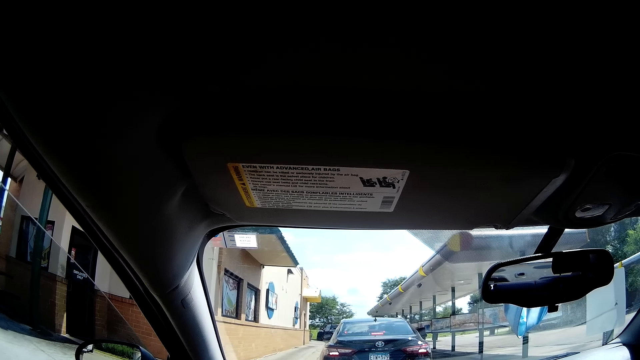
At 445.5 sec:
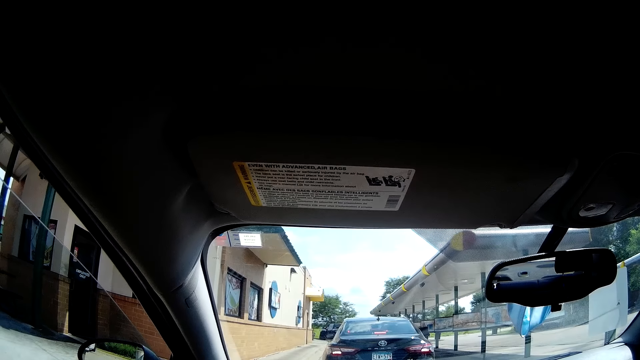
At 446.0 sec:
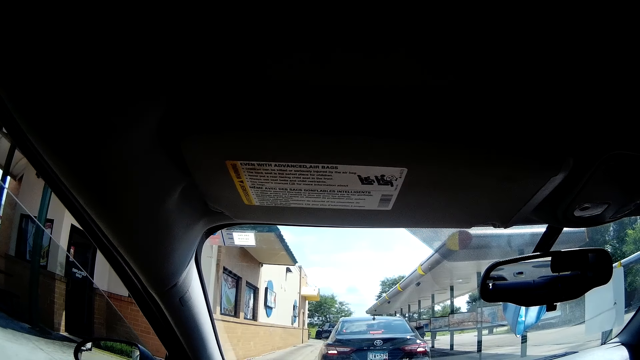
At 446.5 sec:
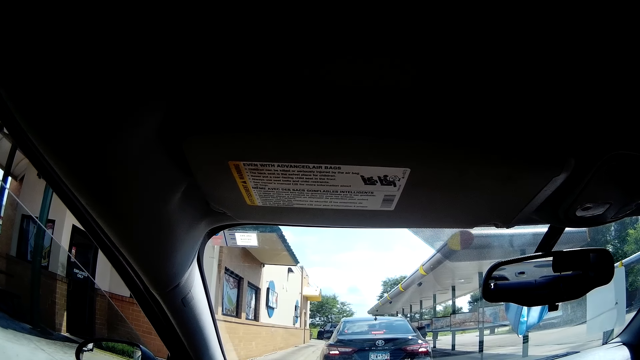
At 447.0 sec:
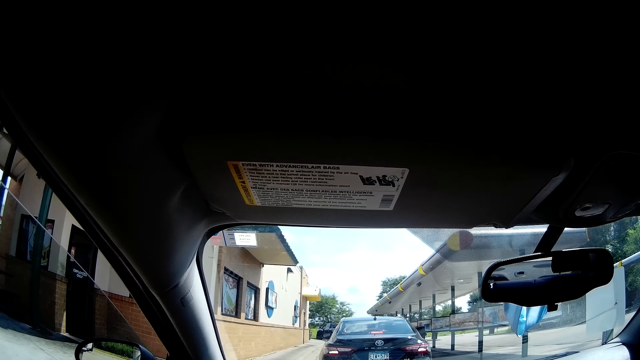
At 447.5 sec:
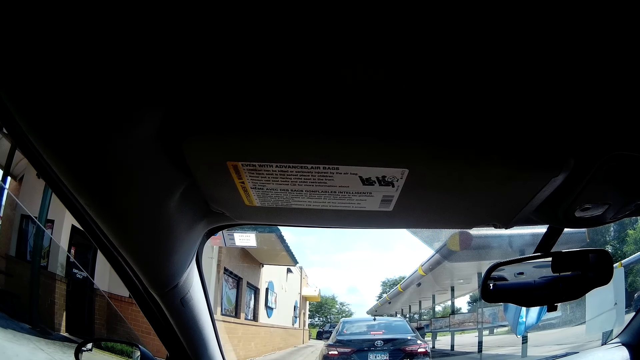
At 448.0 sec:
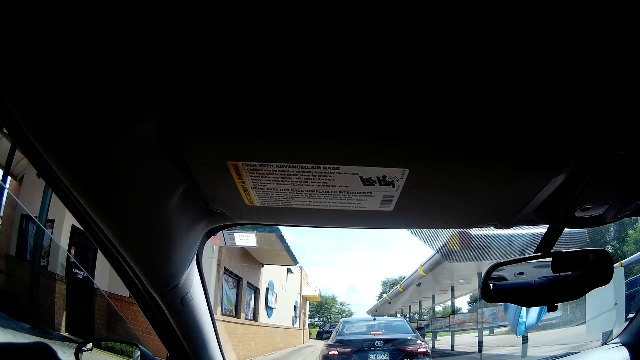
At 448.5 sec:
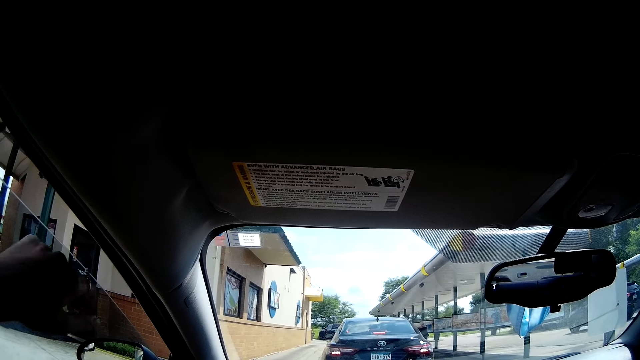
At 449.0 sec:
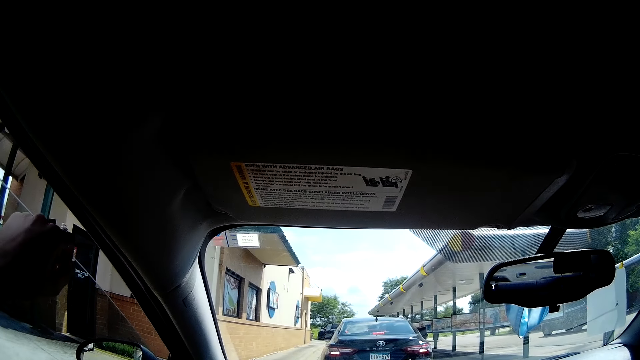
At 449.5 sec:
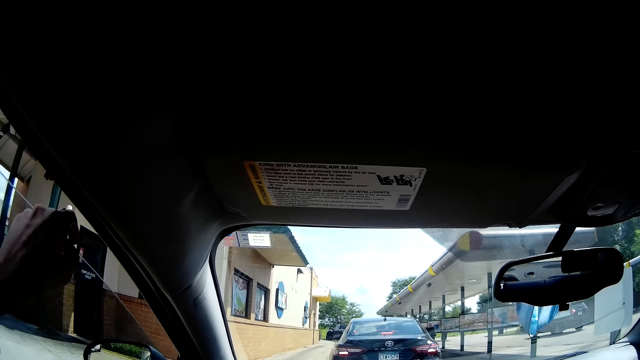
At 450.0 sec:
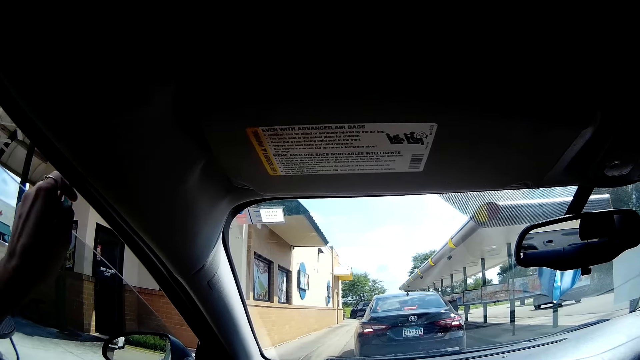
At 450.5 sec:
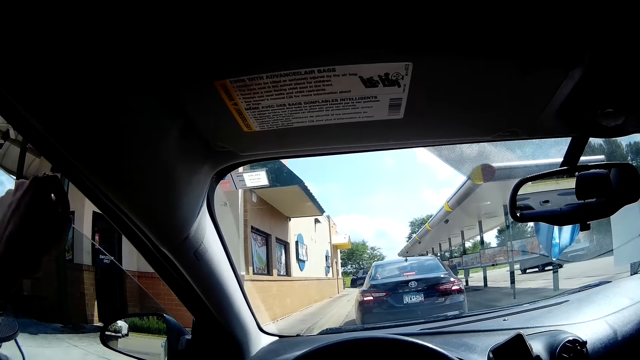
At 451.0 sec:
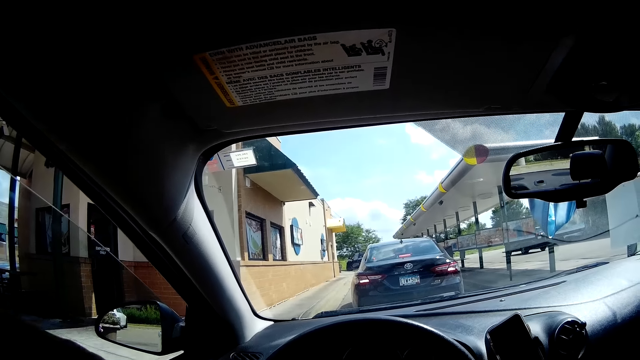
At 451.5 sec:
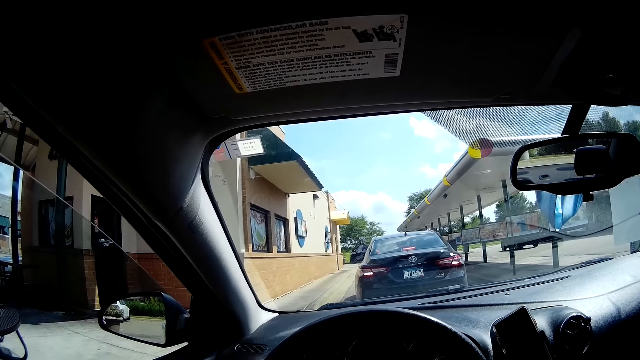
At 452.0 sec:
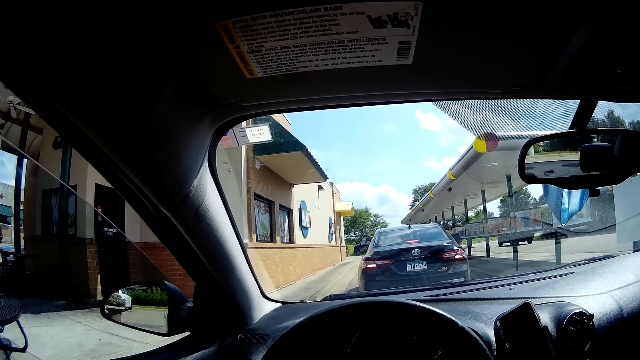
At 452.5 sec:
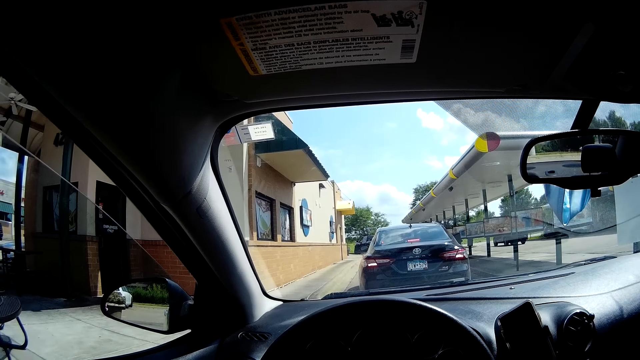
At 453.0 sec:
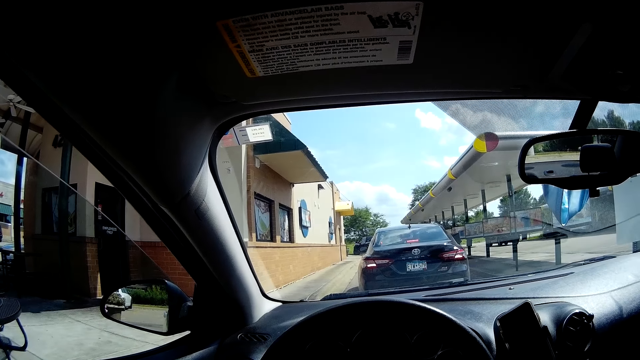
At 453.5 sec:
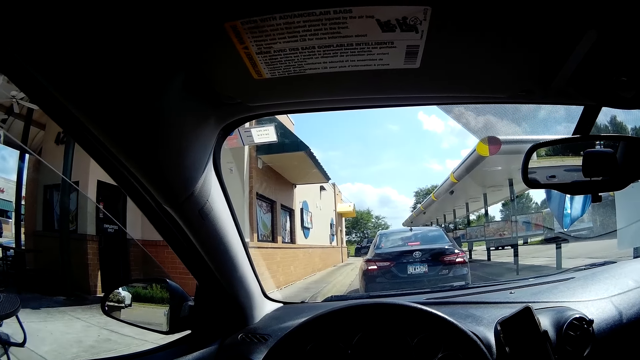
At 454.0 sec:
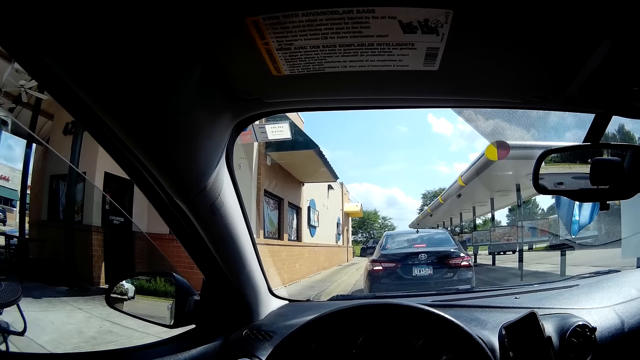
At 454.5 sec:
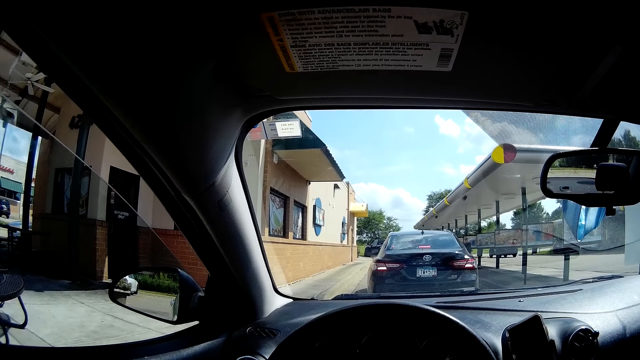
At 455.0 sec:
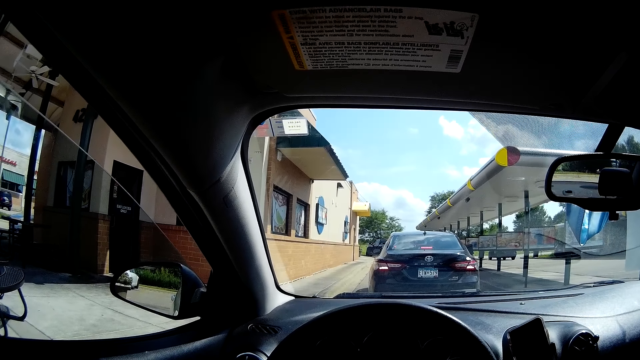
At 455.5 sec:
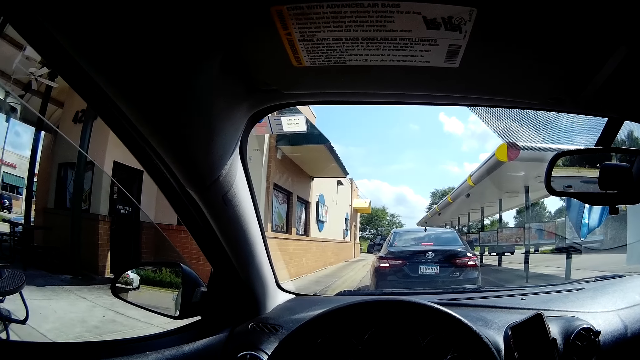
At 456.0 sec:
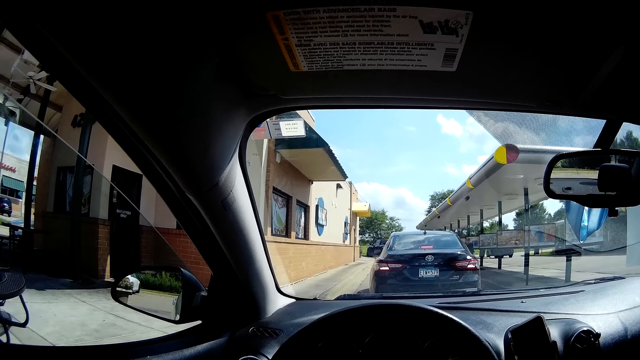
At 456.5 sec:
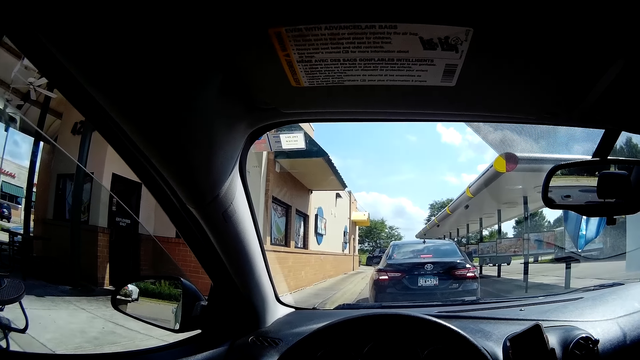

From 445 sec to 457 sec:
The camera wearer raises his hand. He lowers his hand. He stares outside the car.

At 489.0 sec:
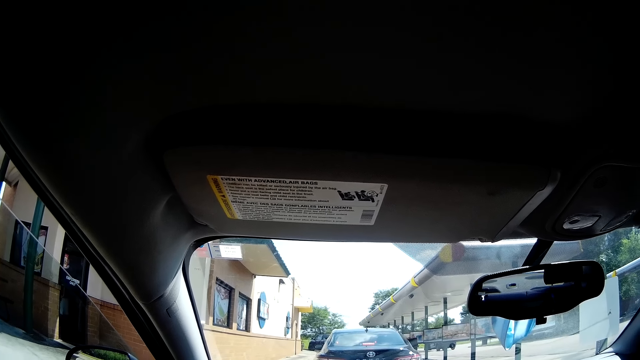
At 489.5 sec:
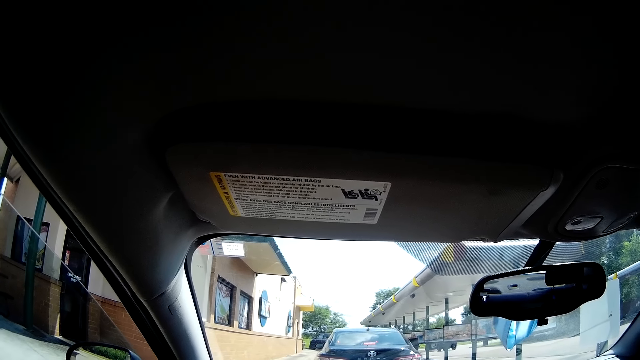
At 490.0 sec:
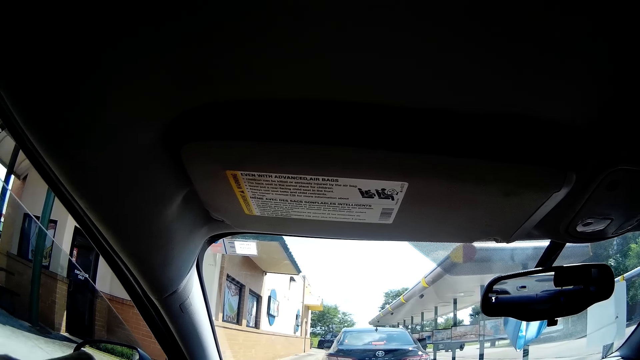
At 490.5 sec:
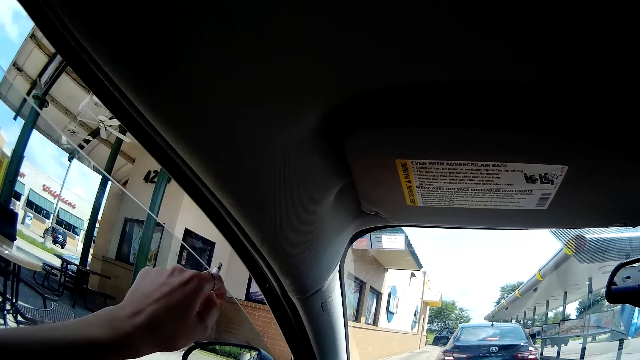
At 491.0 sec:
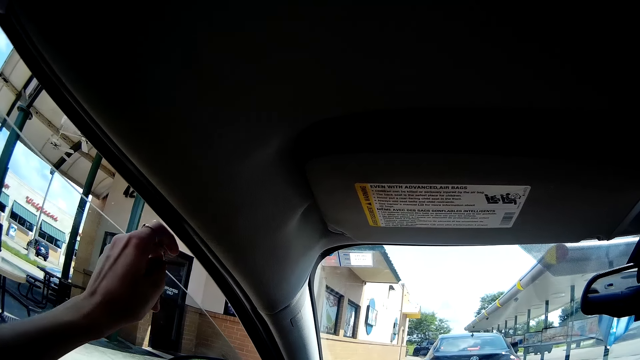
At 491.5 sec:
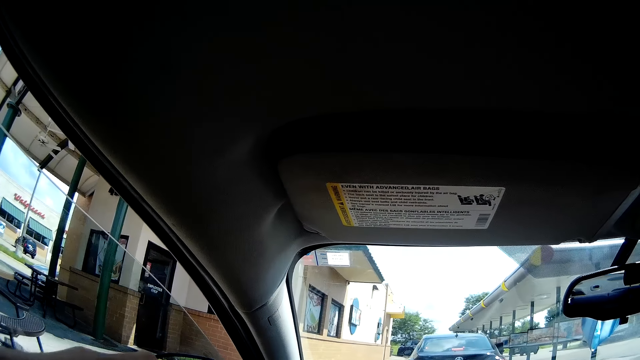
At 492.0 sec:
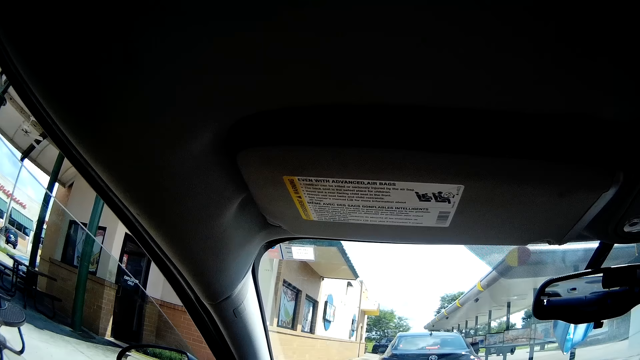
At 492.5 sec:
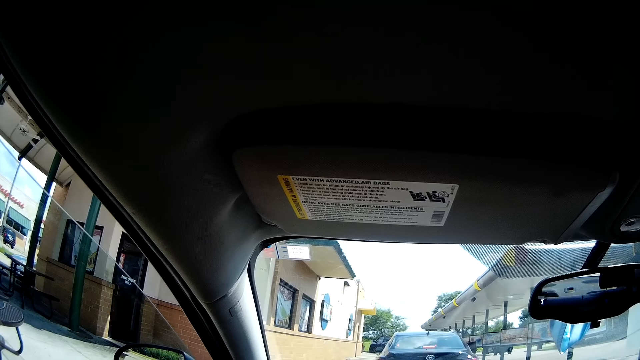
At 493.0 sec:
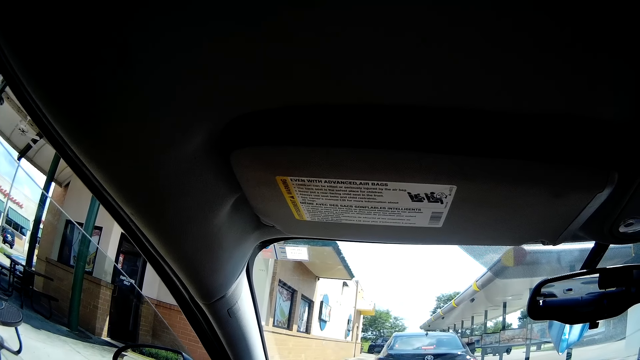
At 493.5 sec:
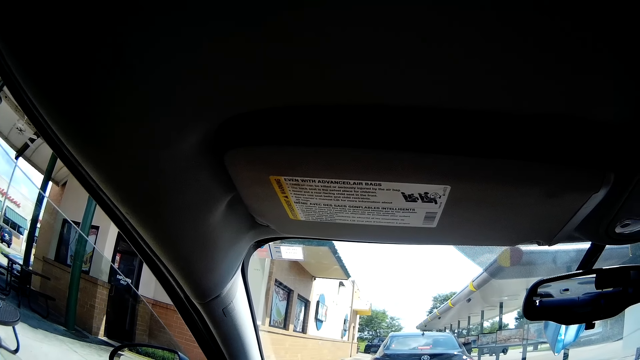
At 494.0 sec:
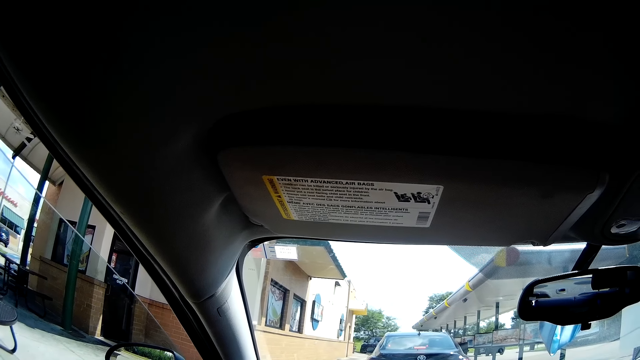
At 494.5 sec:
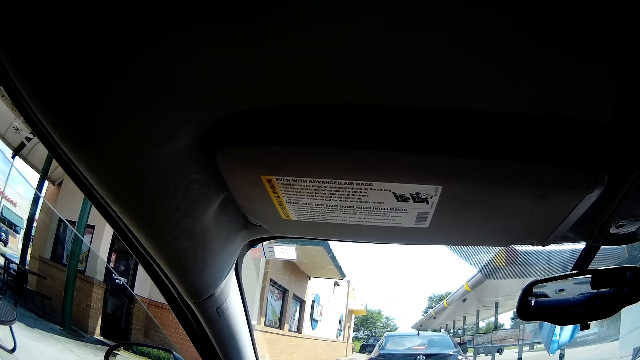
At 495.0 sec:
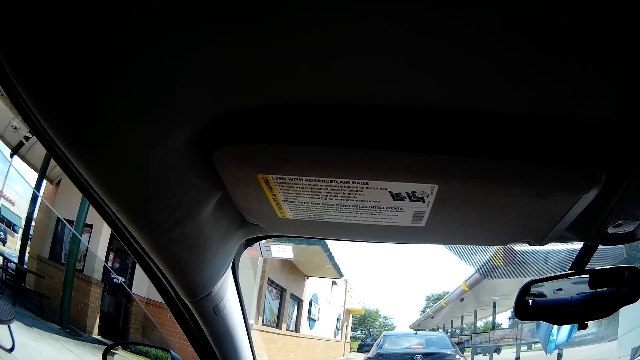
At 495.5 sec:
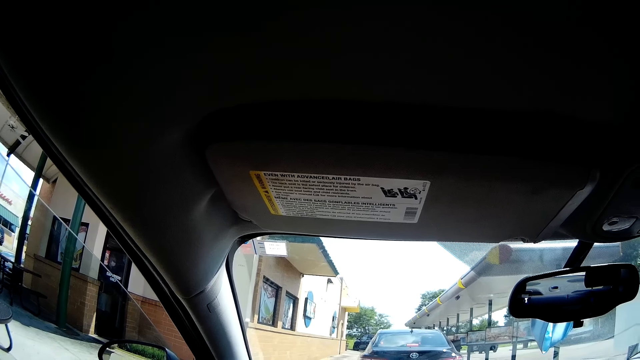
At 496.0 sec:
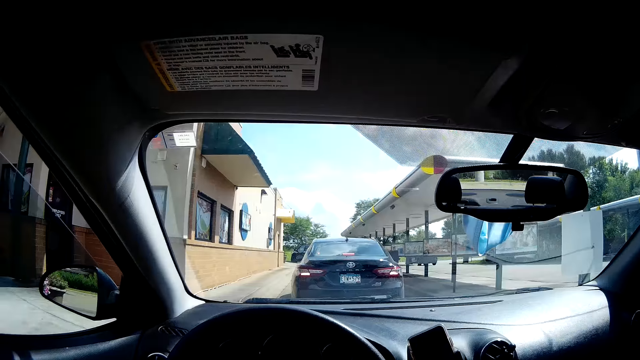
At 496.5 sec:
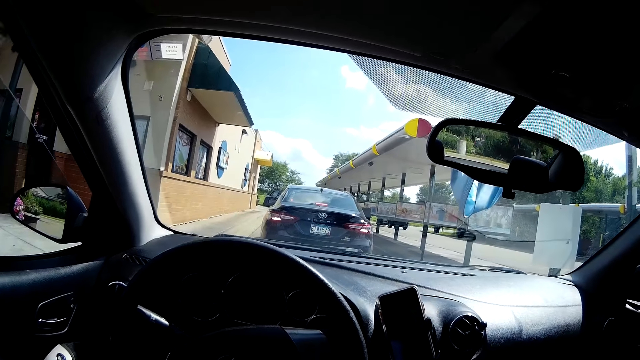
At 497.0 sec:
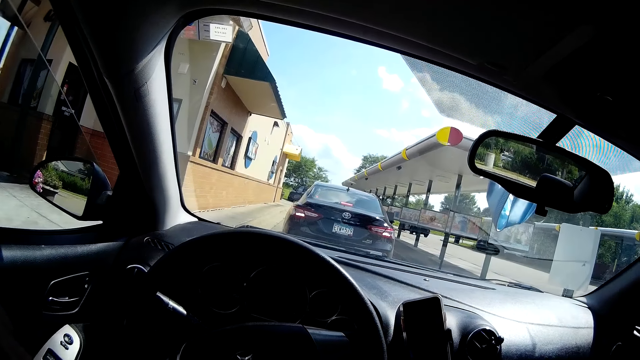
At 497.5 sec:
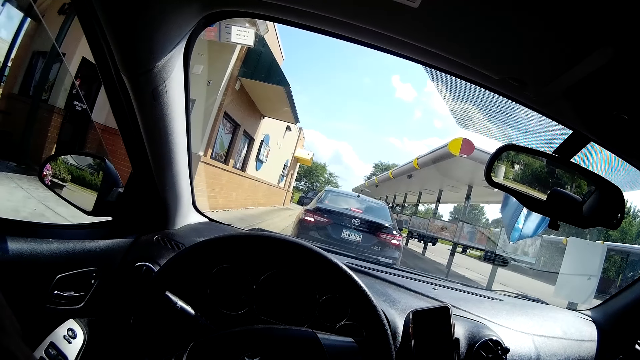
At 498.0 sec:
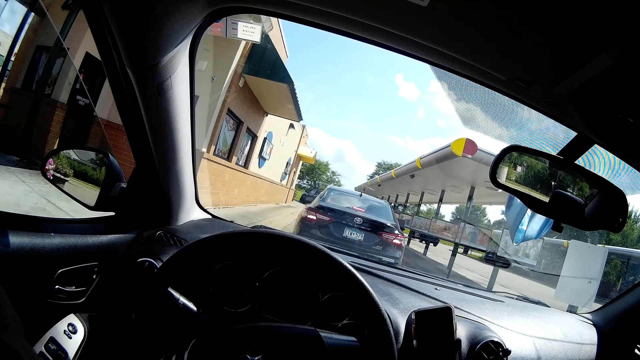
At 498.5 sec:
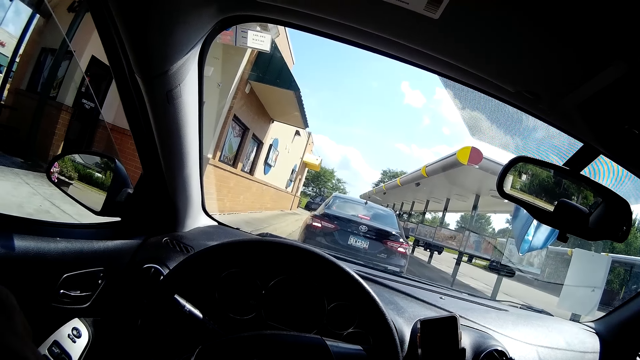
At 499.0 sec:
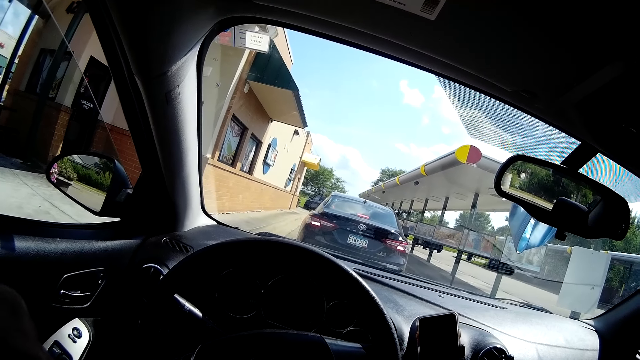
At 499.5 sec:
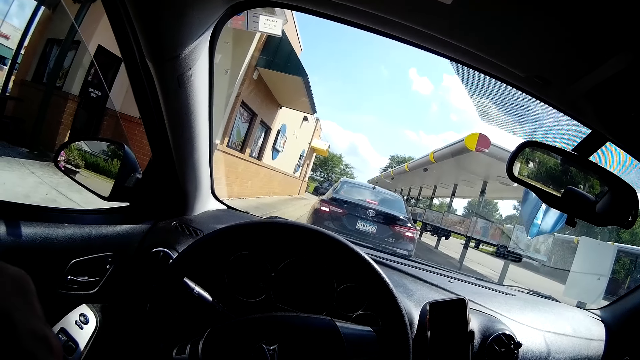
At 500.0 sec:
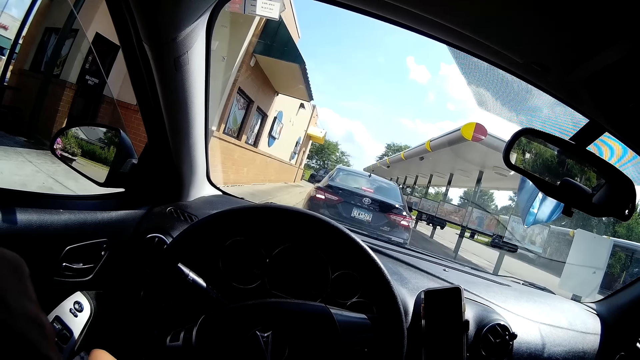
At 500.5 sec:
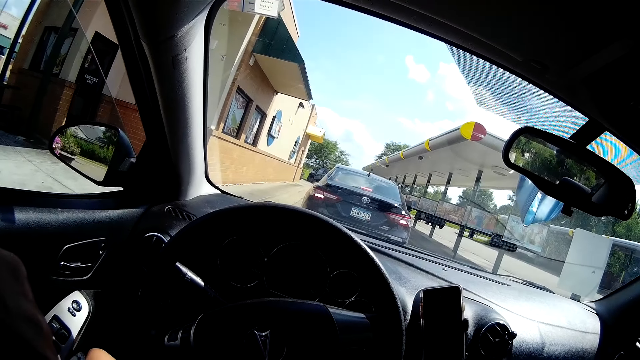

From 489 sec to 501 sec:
The camera wearer raises his hand. He lowers his hand. He stares outside the car.
